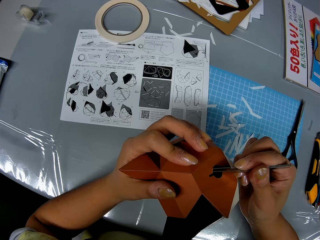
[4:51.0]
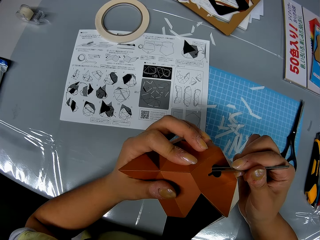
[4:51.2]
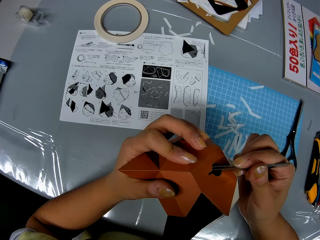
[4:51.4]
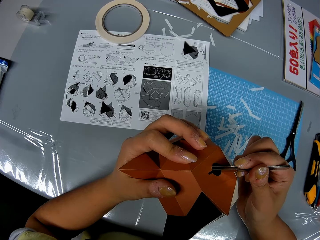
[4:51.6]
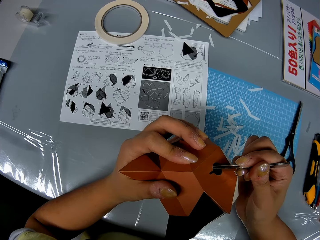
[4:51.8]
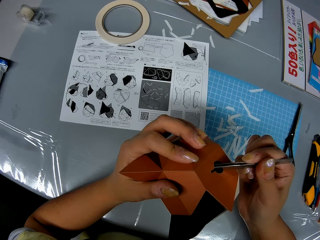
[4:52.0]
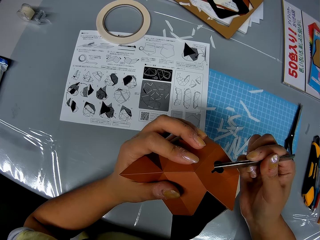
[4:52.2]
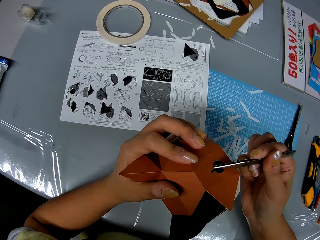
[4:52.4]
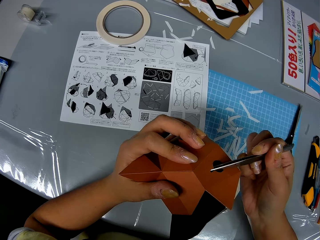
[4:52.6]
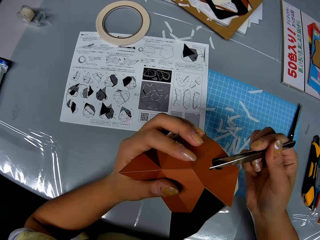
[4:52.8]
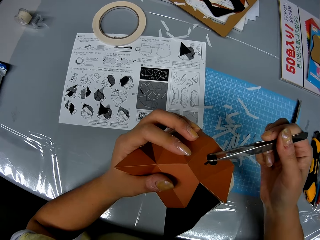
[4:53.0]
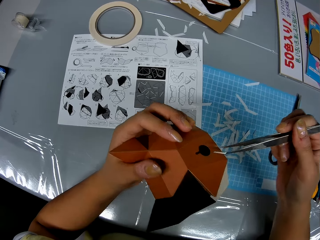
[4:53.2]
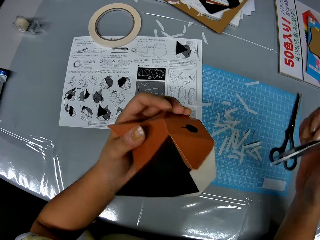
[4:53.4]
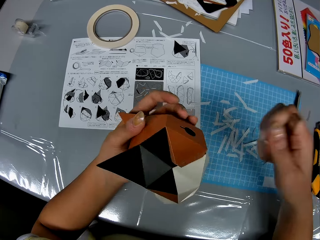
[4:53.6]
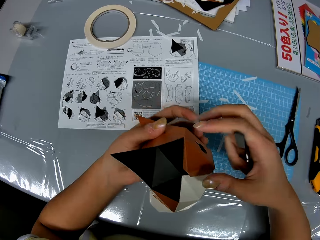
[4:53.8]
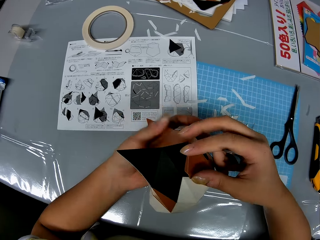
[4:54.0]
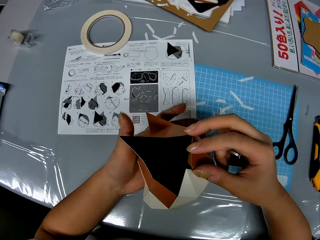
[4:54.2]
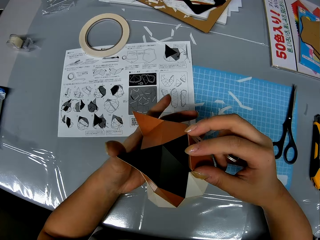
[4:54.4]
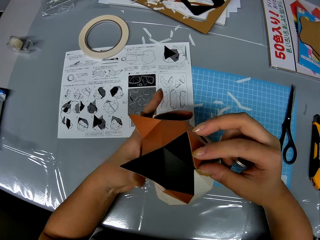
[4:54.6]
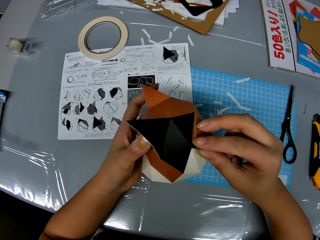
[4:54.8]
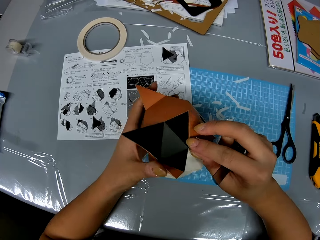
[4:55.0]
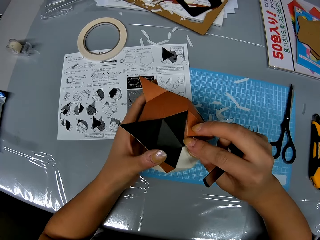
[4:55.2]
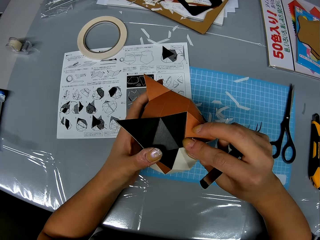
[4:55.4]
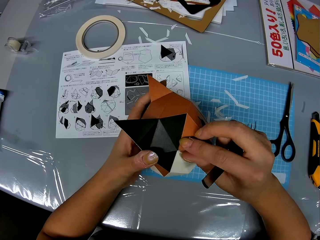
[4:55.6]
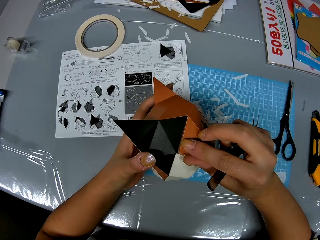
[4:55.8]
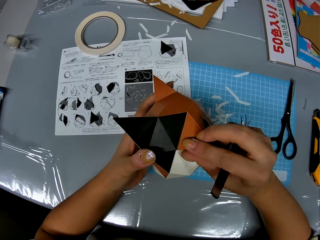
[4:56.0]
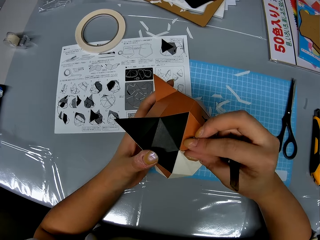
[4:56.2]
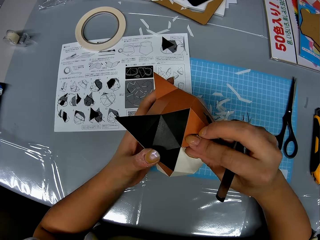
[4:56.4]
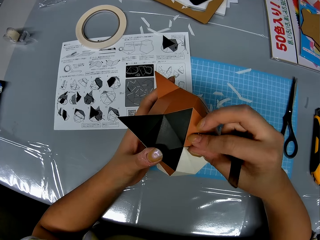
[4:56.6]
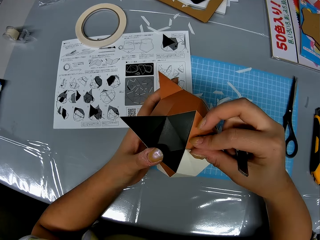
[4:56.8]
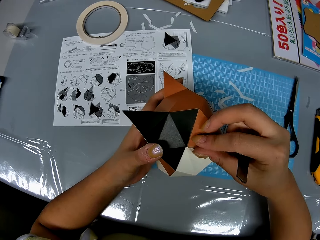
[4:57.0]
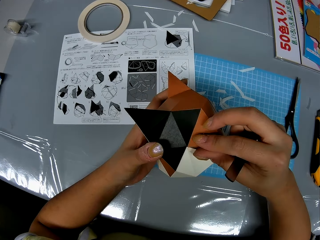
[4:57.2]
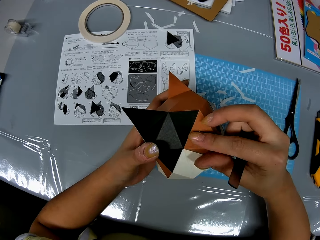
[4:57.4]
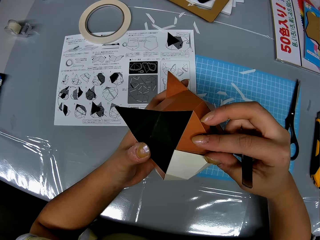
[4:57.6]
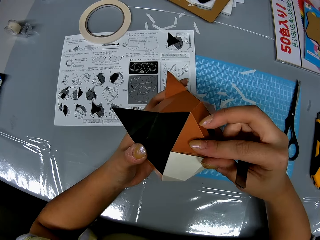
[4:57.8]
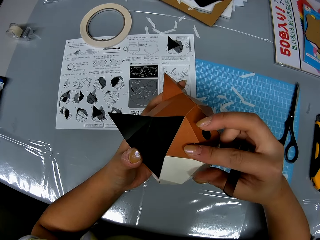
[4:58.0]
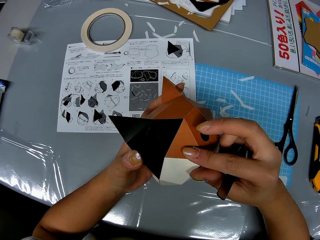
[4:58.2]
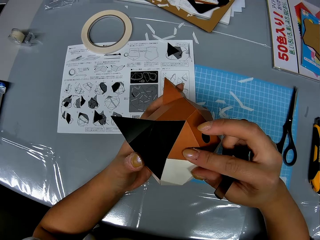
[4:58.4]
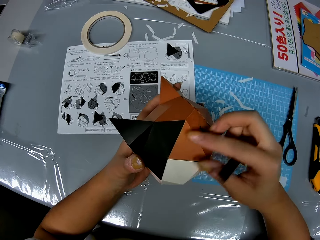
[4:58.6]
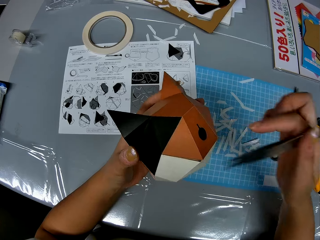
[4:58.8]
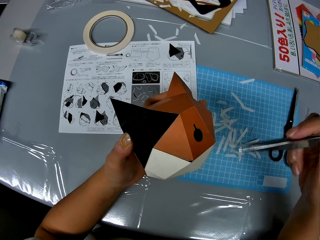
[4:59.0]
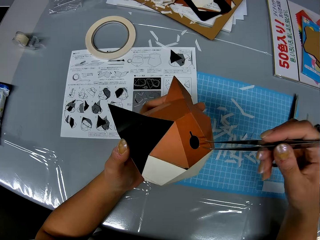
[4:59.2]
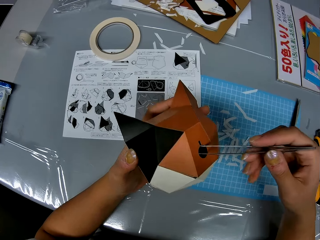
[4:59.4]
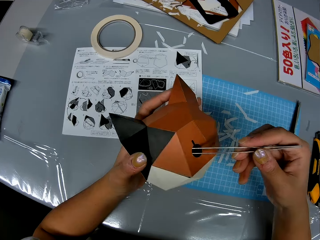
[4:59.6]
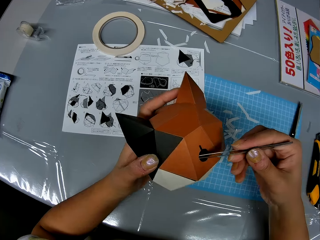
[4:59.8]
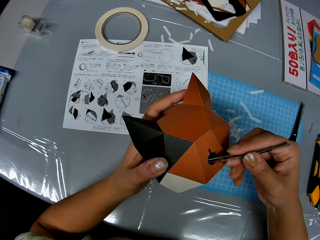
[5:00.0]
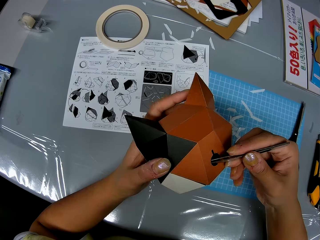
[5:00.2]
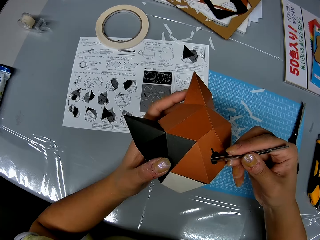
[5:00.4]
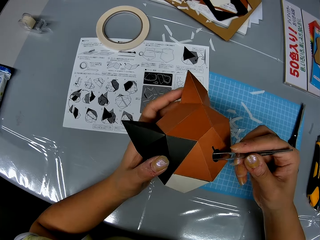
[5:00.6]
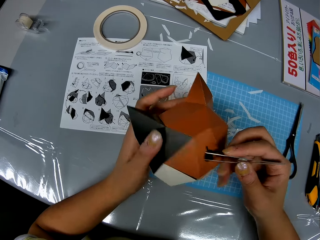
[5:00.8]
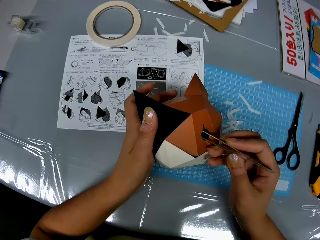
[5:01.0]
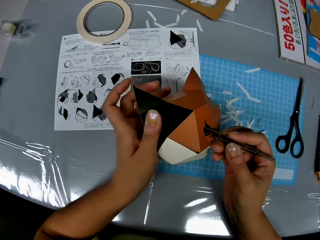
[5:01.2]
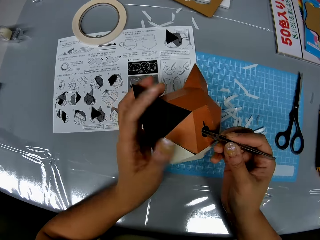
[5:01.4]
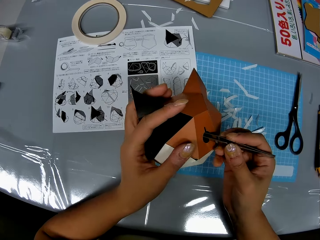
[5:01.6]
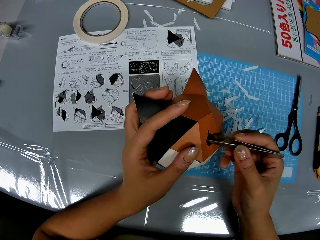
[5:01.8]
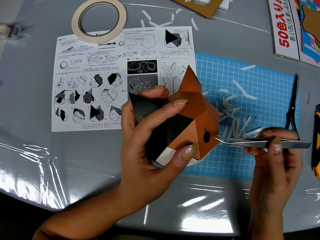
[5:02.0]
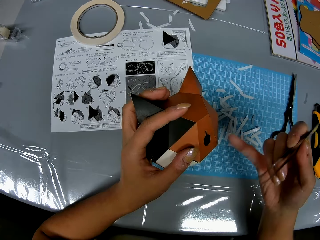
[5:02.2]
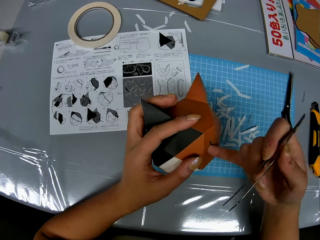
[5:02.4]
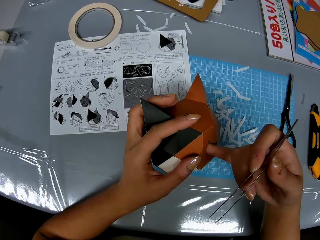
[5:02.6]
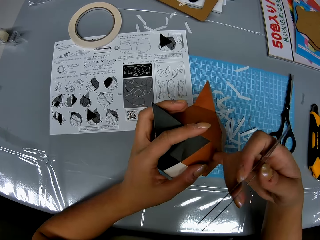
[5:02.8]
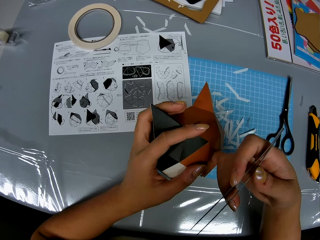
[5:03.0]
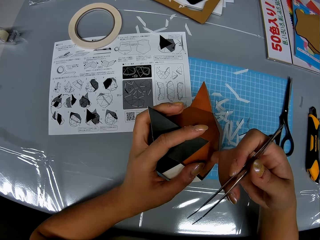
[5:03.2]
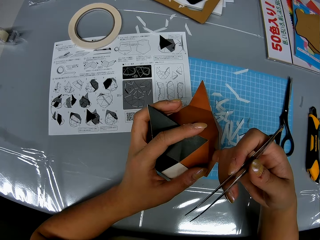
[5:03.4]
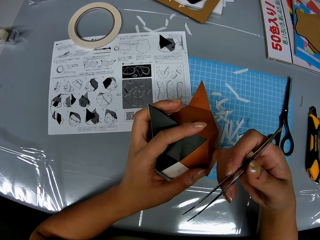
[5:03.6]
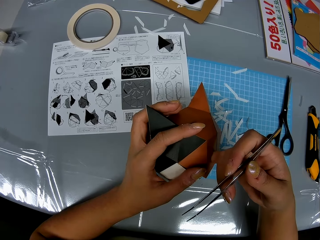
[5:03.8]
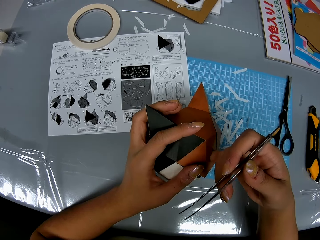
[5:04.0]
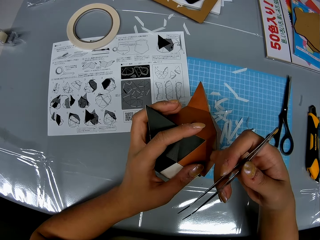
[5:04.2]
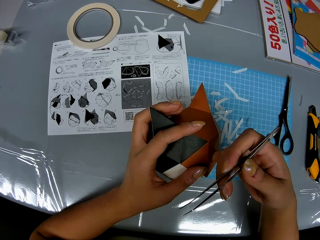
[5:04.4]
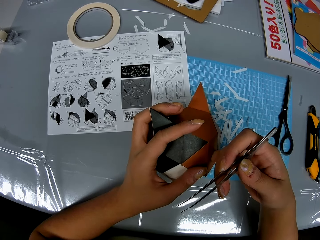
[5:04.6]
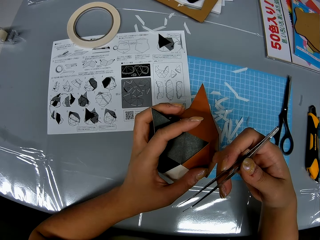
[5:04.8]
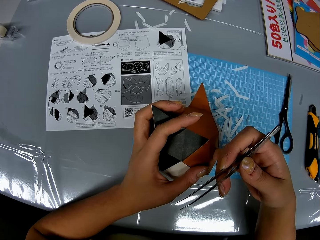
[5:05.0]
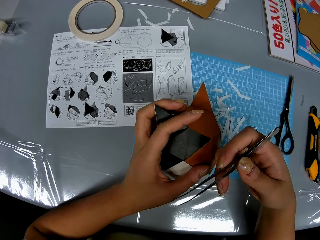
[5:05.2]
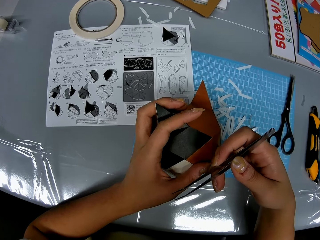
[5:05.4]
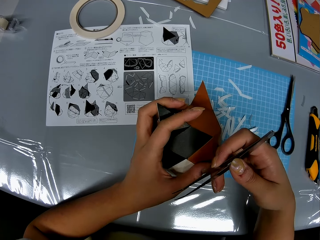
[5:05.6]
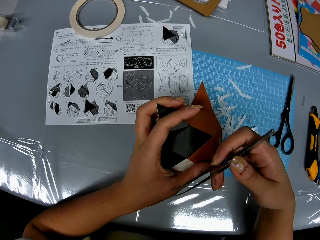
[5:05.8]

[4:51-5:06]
The camera wearer removes the tweezers from the origami. She moves her hand towards the origami. She presses on the origami with her hand. She lifts up her hand. She moves her hand towards the origami. She inserts the tweezers in the origami. She adjusts inner parts of the origami with the tweezers. She places the origami on the cutting mat. She removes the tweezers from the origami. She moves her hand towards the origami. She inserts her finger in the origami. She adjusts inner parts of the origami with her finger.

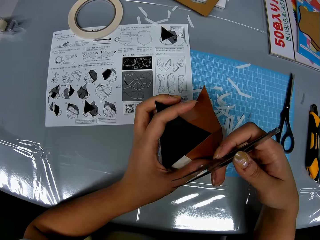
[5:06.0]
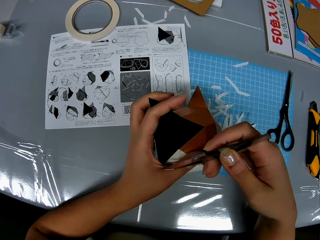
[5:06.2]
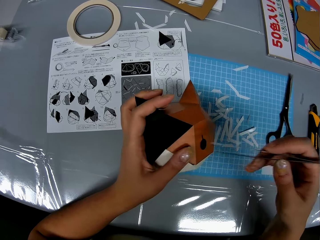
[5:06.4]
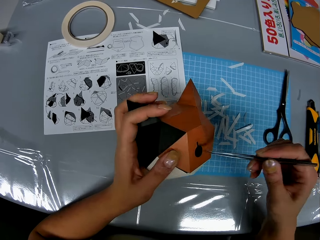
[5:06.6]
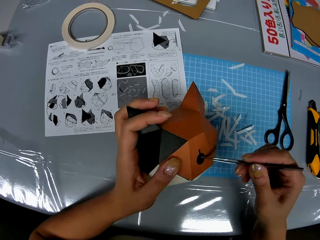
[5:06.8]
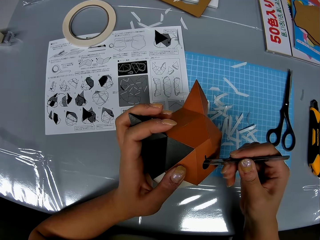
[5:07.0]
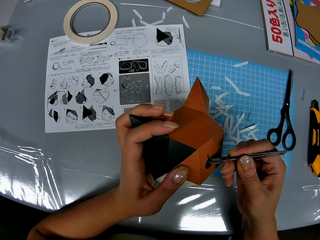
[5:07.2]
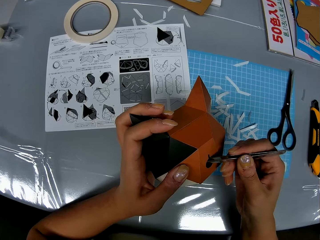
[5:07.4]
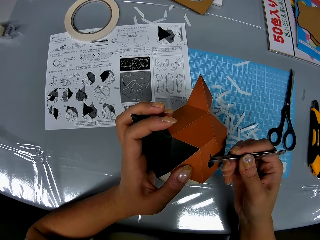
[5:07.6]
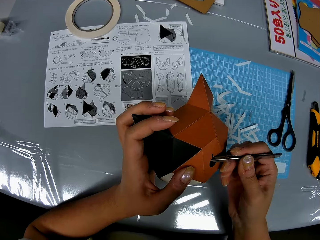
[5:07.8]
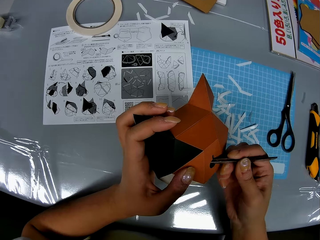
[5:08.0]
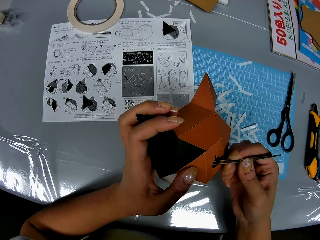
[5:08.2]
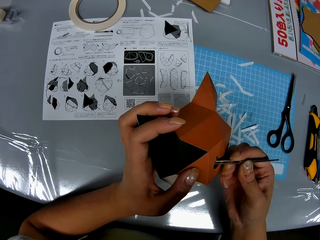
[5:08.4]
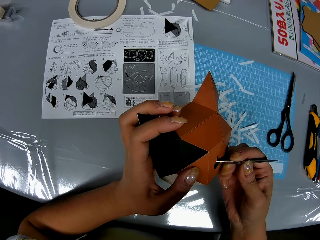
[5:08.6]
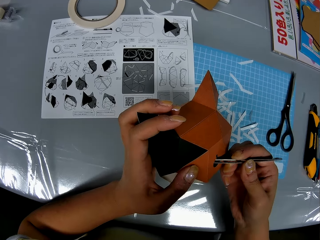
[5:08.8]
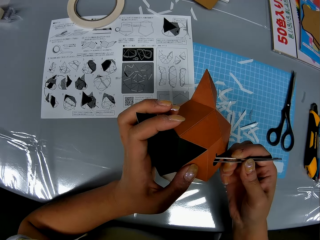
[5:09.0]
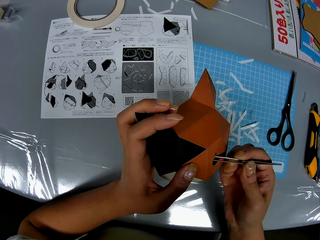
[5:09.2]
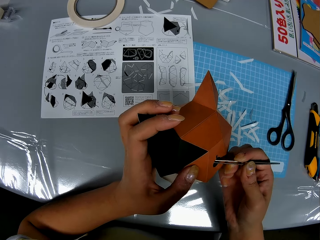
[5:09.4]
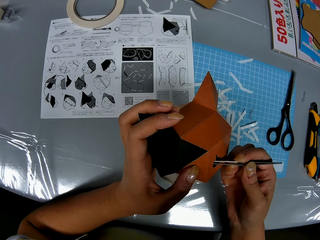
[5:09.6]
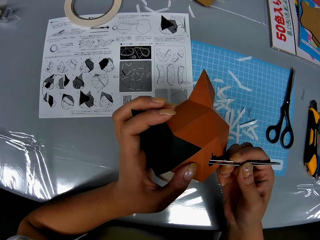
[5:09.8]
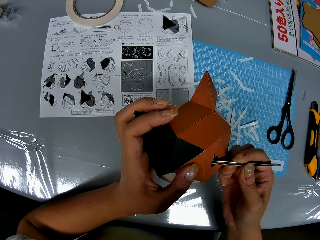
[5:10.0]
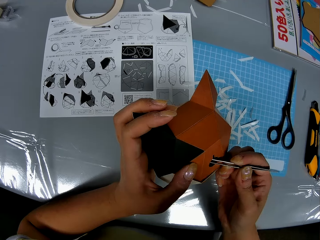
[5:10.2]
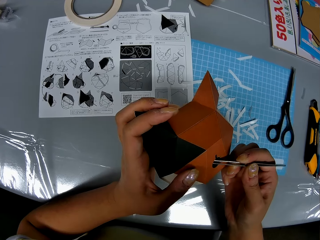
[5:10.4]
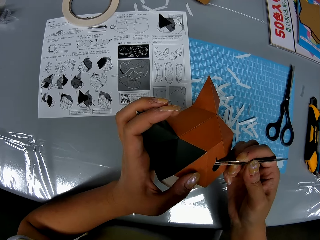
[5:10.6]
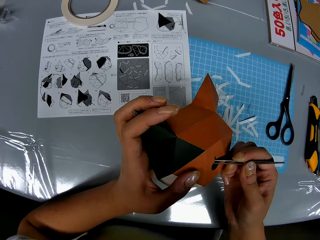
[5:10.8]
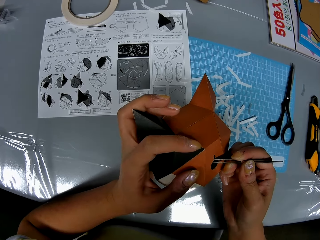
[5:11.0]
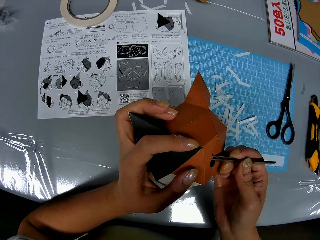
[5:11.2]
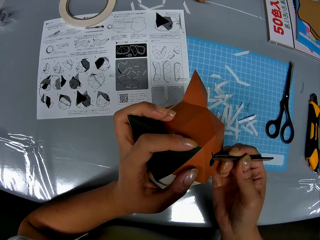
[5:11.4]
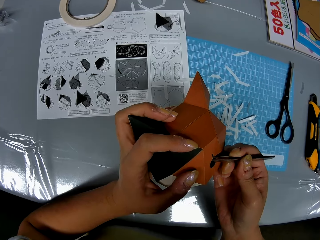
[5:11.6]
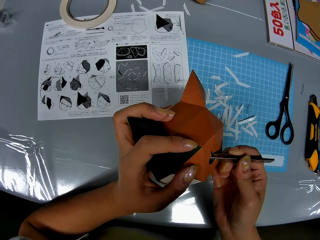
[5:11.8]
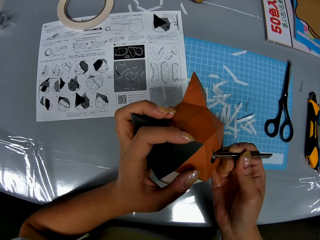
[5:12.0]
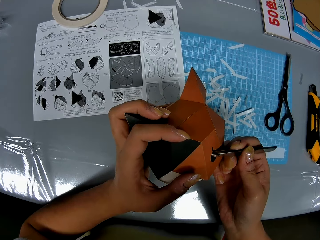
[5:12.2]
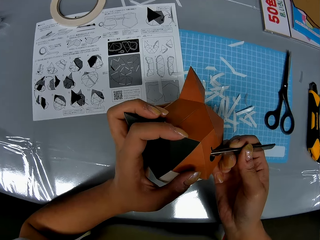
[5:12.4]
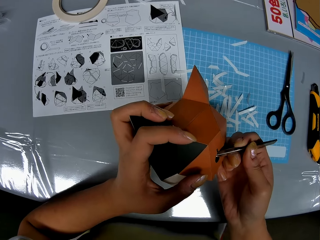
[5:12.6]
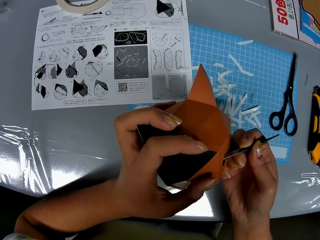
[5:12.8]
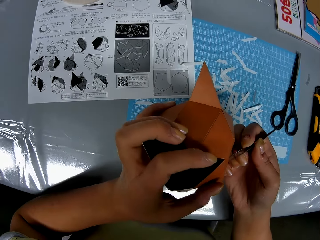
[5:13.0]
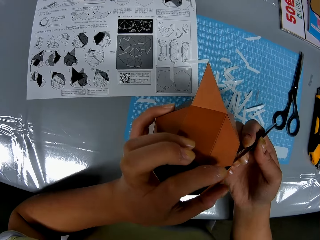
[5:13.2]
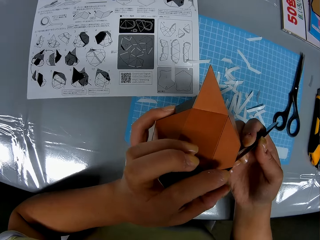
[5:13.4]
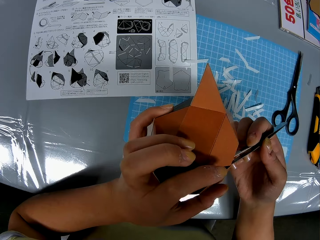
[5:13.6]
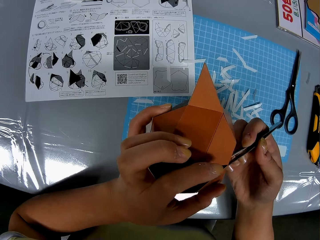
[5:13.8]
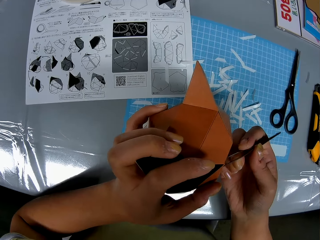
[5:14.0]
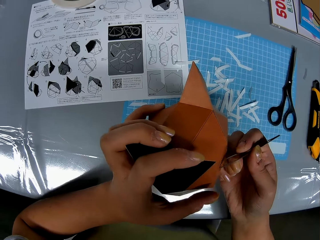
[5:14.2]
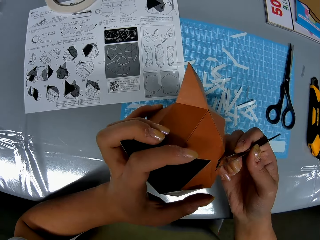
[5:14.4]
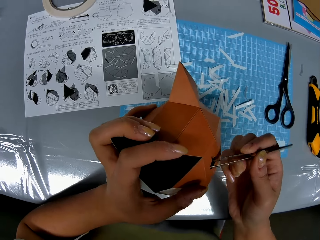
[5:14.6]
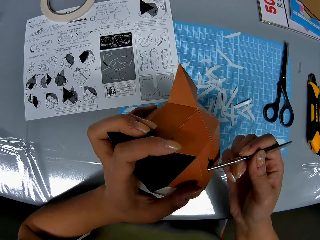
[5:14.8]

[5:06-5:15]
The camera wearer removes her finger from the origami. She moves her hand towards the origami. She inserts the tweezers in the origami. She adjusts inner parts of the origami with the tweezers.
